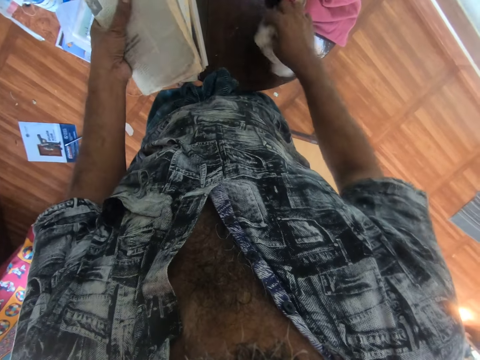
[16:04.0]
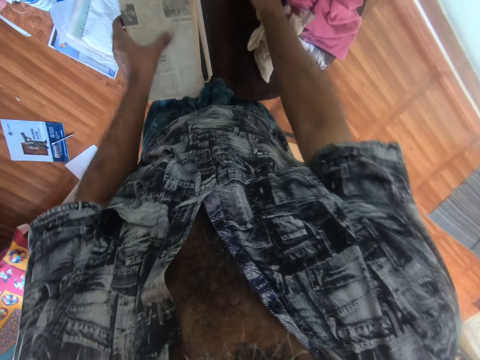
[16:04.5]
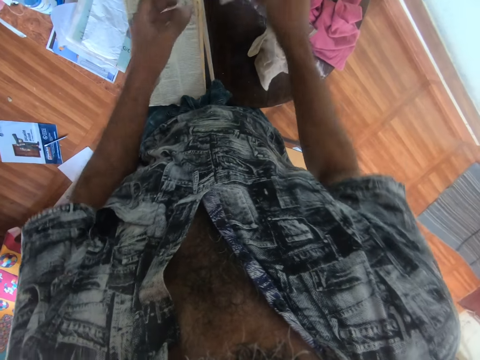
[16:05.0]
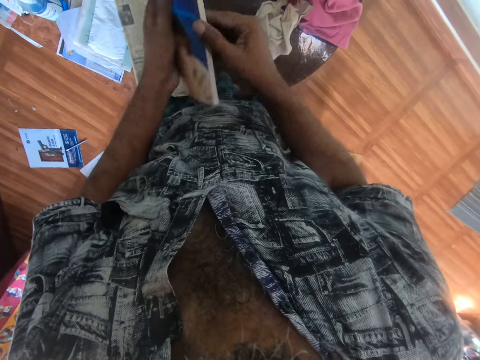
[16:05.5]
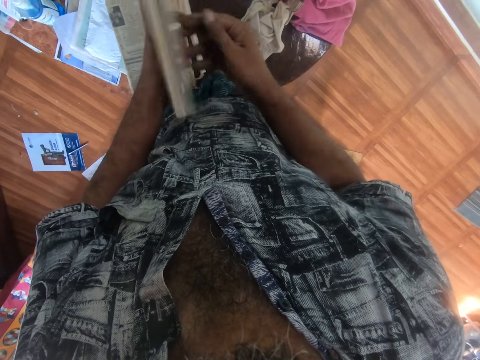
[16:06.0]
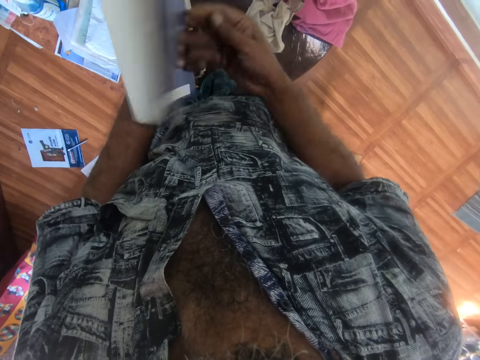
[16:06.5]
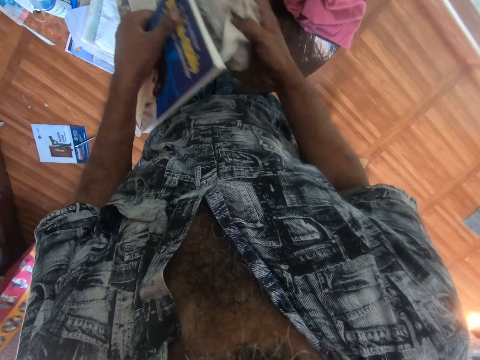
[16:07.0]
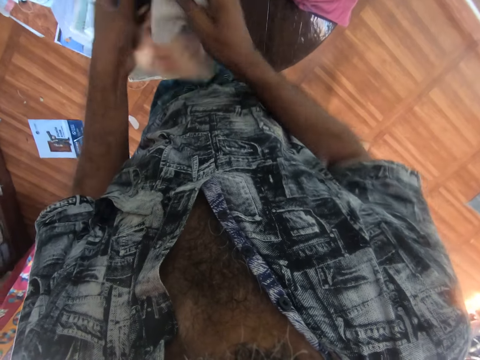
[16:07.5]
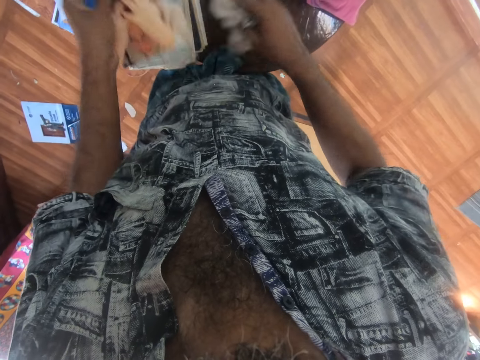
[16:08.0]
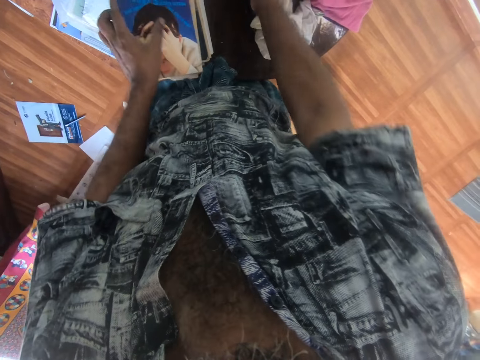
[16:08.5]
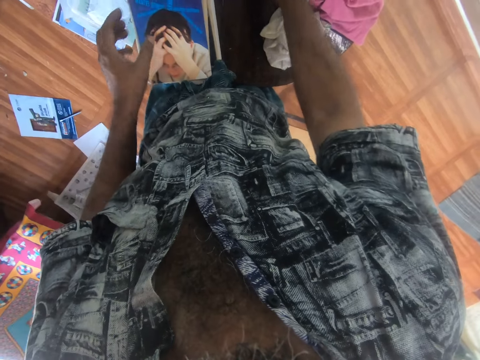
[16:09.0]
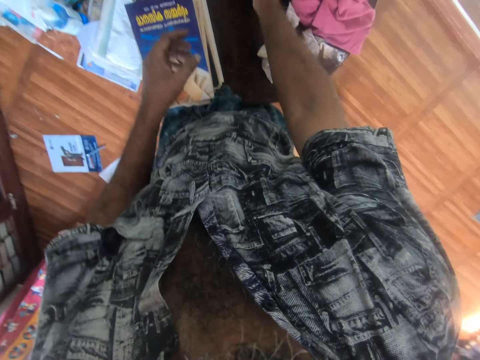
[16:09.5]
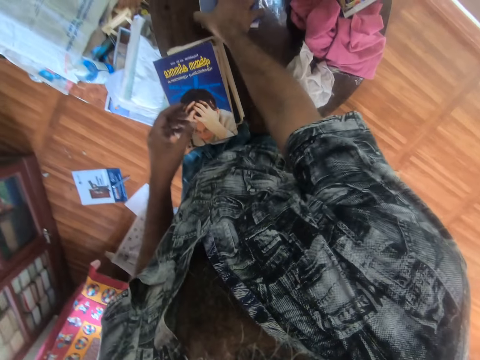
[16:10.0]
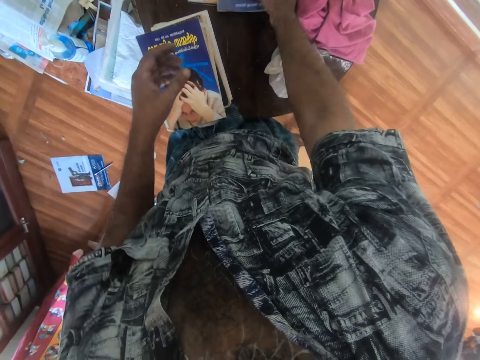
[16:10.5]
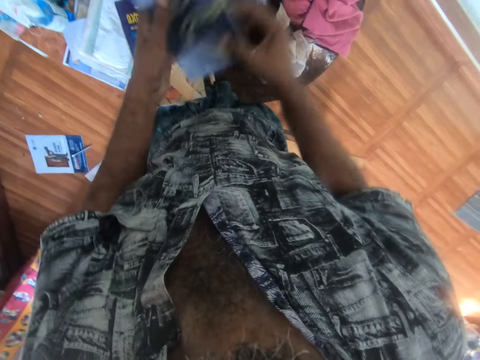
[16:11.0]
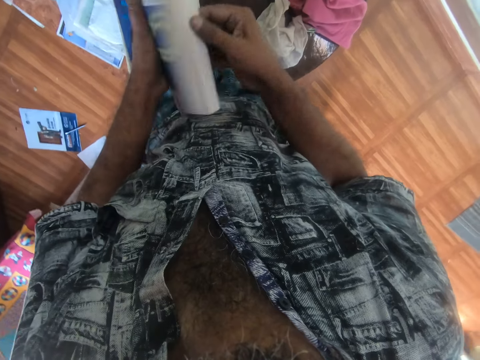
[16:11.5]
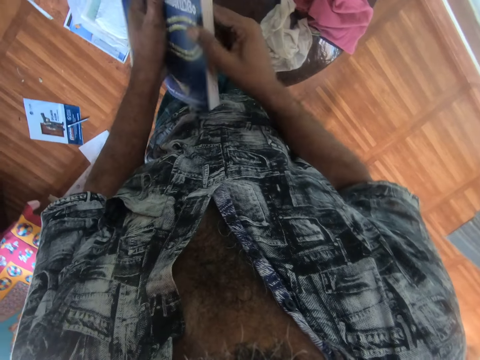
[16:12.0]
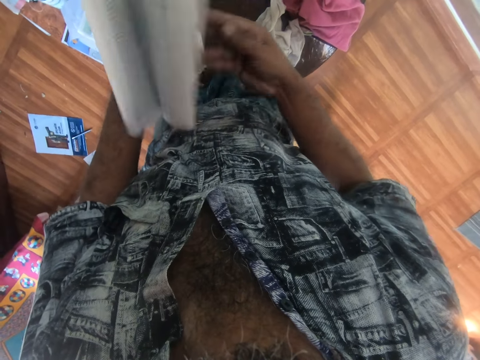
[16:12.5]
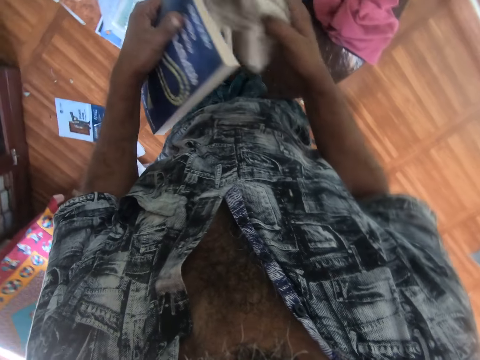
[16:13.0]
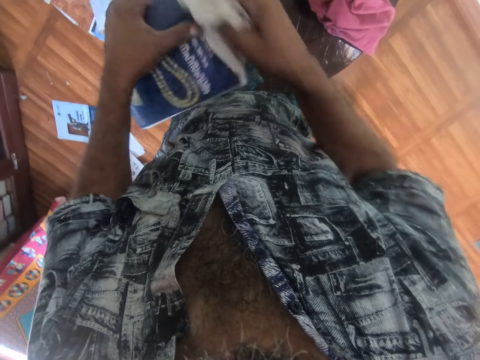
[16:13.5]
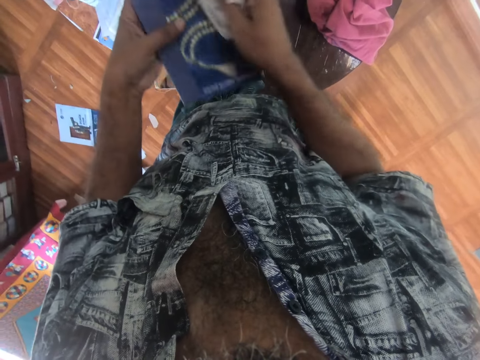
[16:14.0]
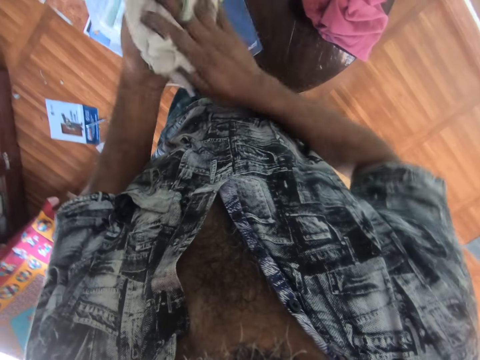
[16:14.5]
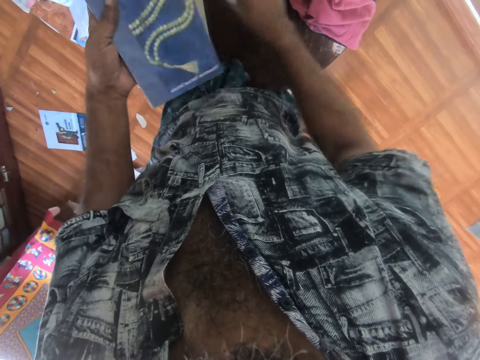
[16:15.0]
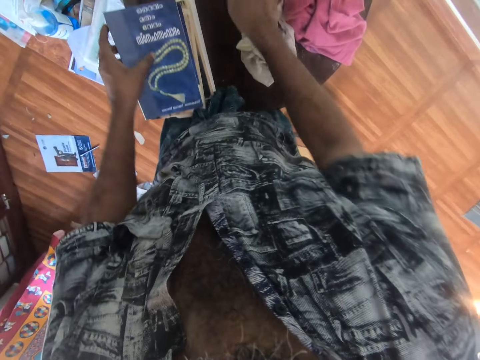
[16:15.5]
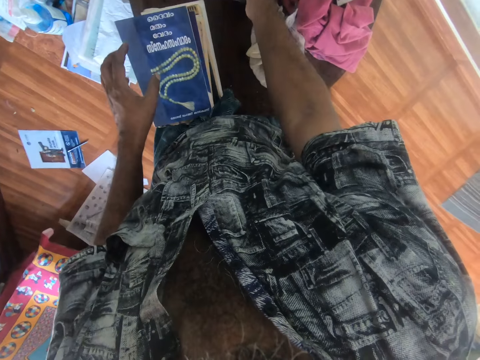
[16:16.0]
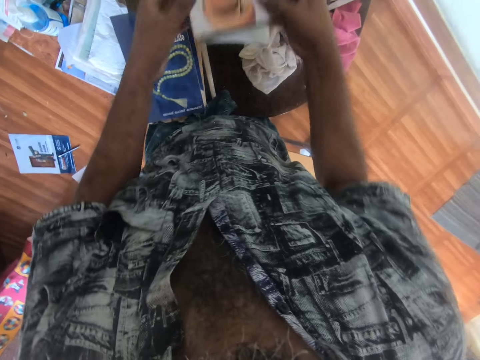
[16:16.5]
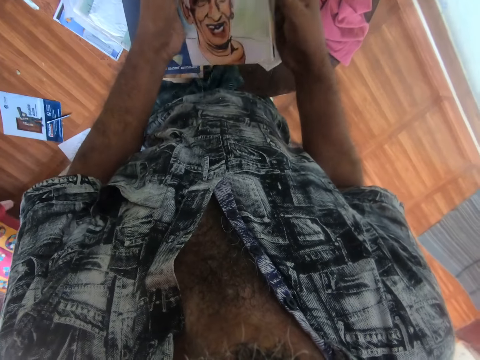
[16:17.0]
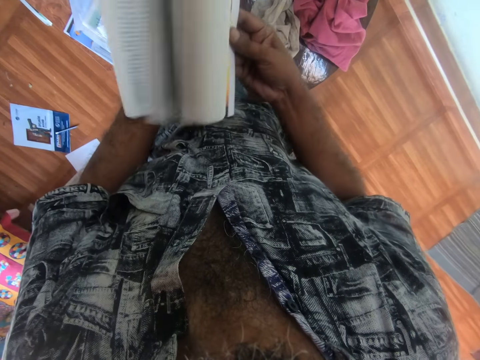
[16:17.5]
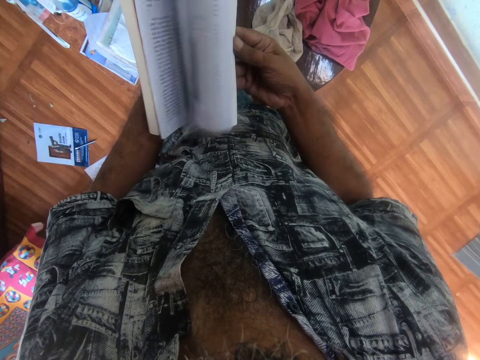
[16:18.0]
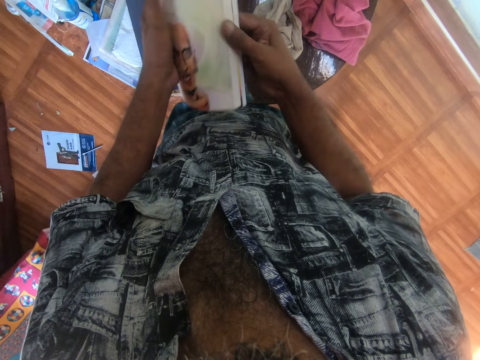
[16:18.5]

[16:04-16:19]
The camera wearer places the towel on the table. They place the book on the books on the table. They pick up a book. They open the book. They flip the book. They pick up the towel from the table. They wipe the book using the towel. They place the towel on the table. They place the book on the books on the table. They pick up a book. They flip the book. They peruse the book. They pick up the towel from the table. They wipe the book using the towel. They place the towel on the table. They place the book on the books on the table. They pick up a book. They flip the book. They peruse the book.

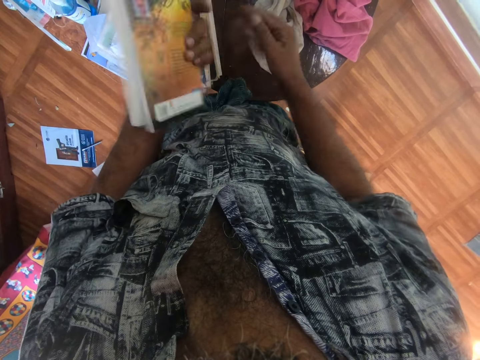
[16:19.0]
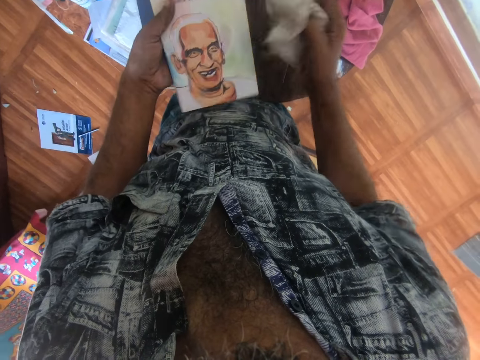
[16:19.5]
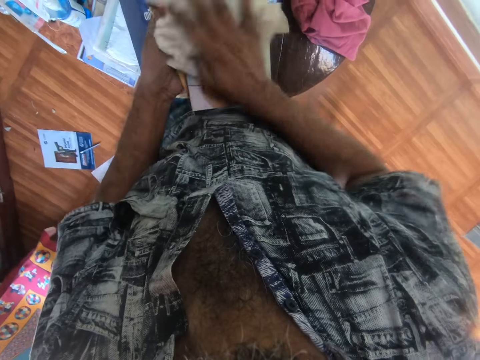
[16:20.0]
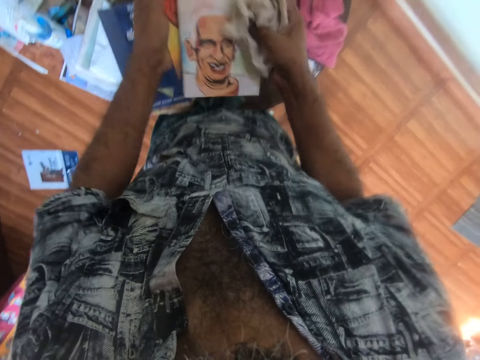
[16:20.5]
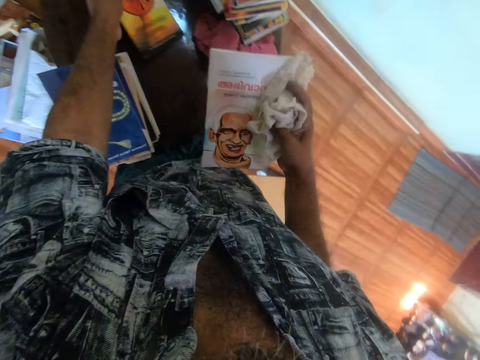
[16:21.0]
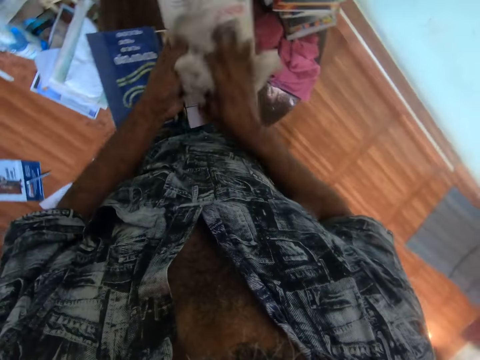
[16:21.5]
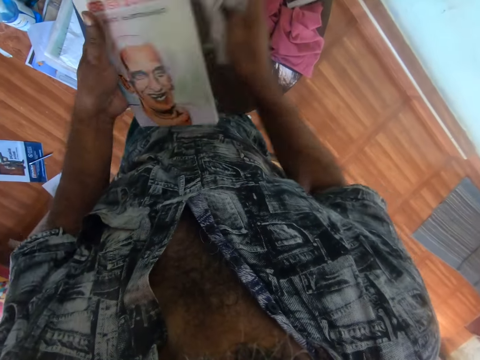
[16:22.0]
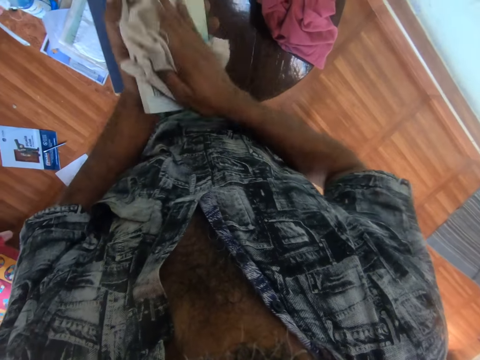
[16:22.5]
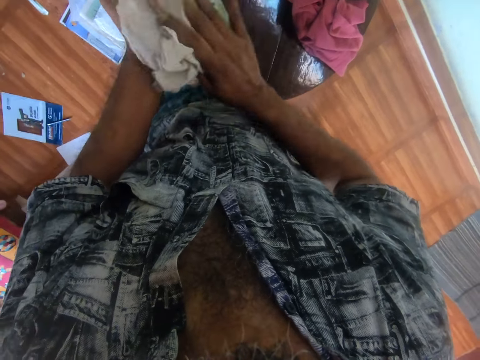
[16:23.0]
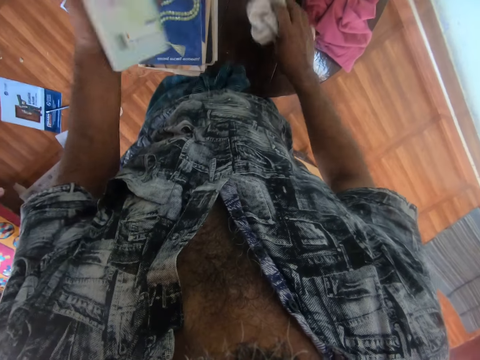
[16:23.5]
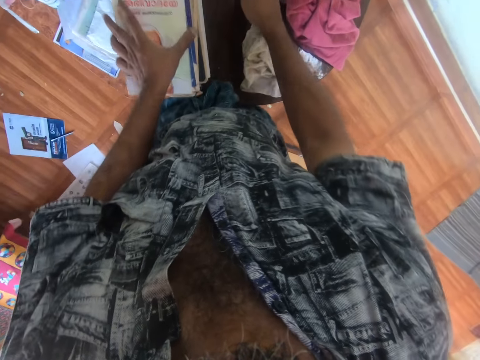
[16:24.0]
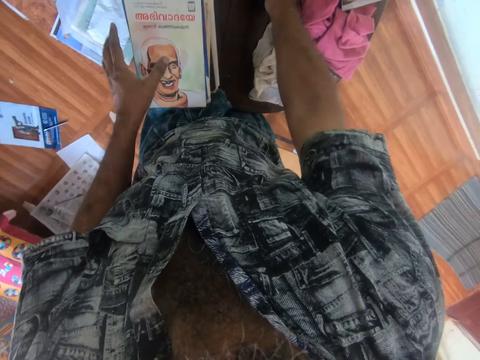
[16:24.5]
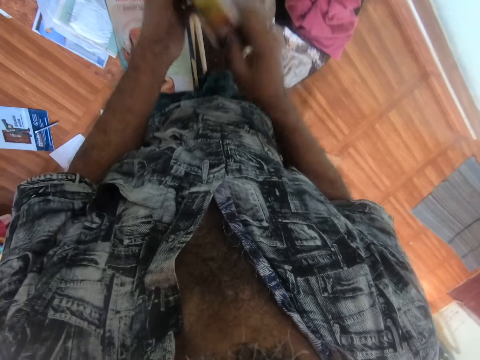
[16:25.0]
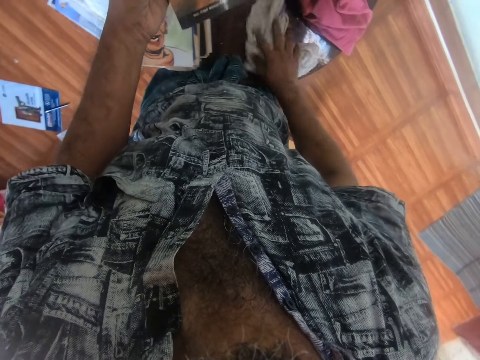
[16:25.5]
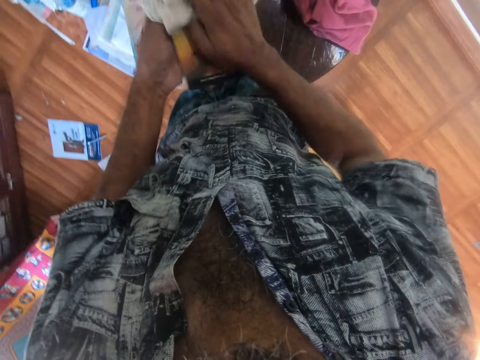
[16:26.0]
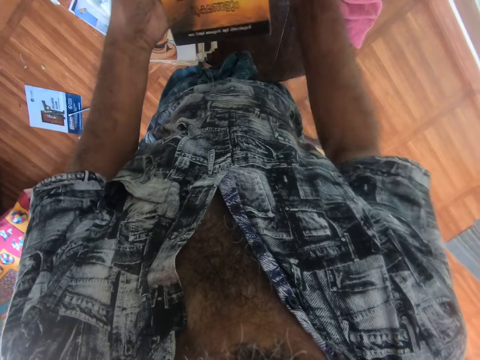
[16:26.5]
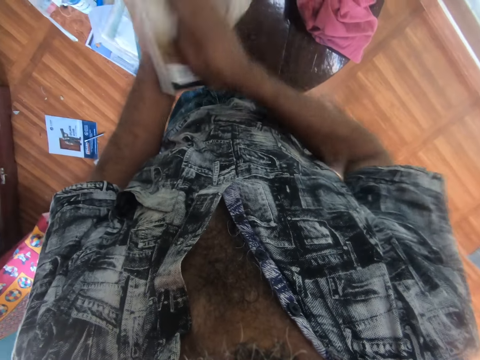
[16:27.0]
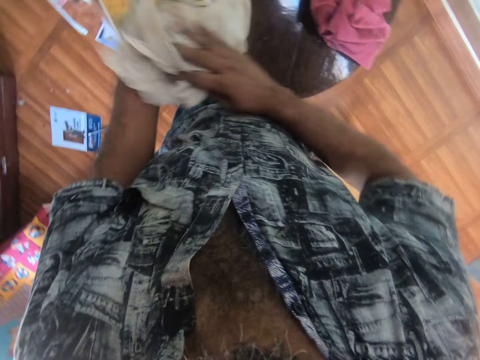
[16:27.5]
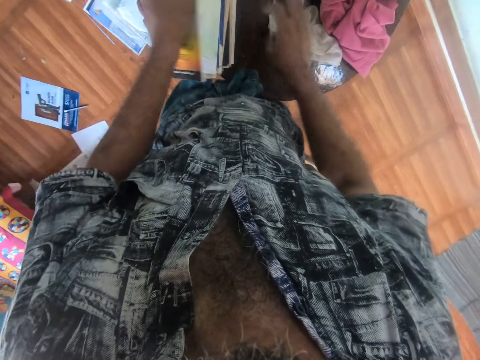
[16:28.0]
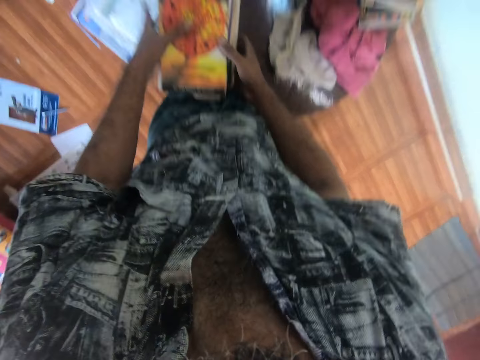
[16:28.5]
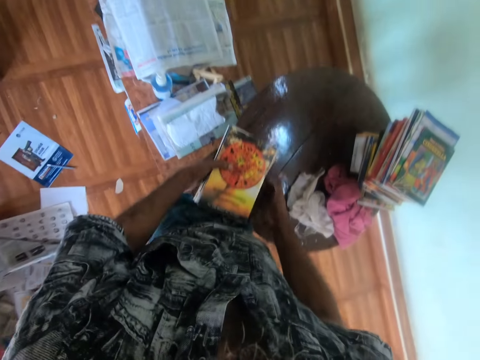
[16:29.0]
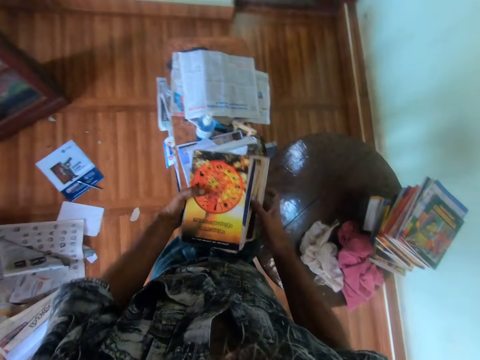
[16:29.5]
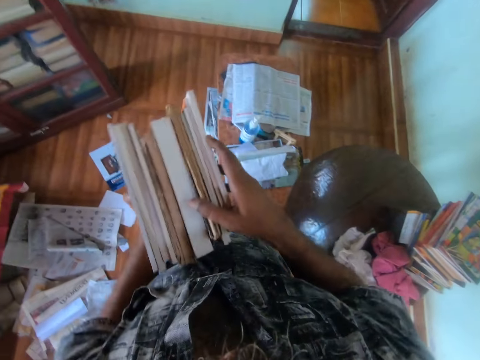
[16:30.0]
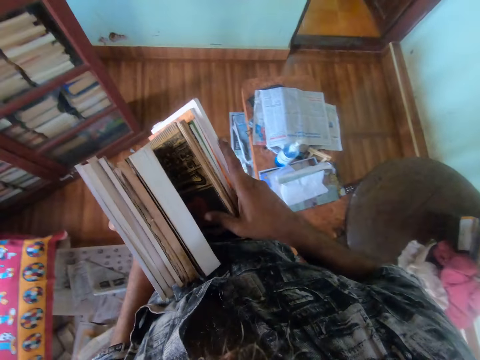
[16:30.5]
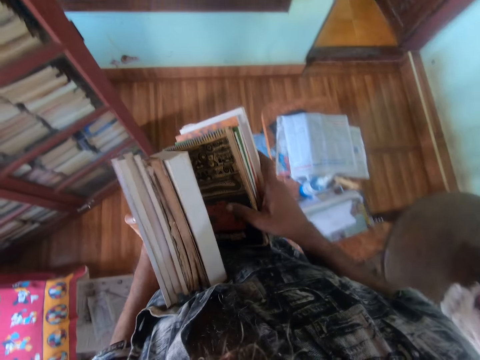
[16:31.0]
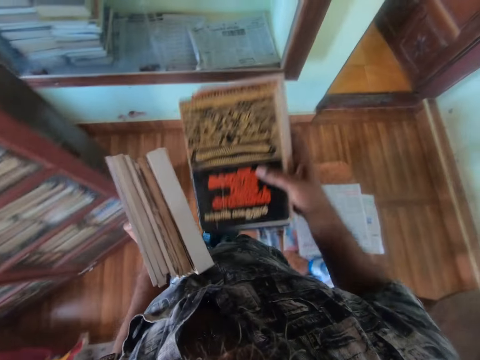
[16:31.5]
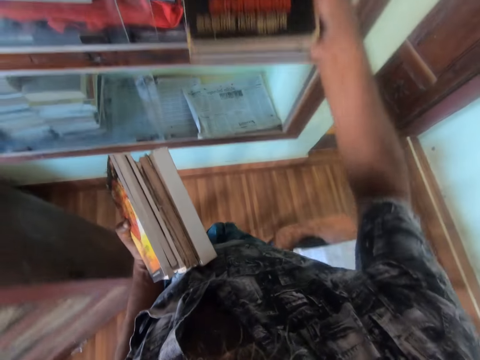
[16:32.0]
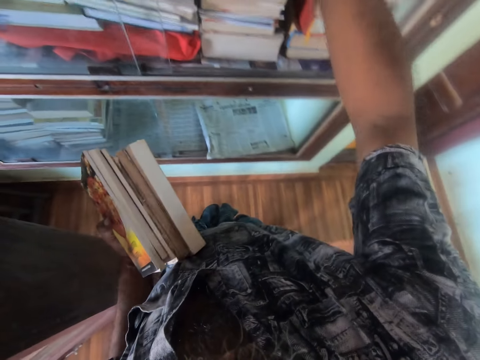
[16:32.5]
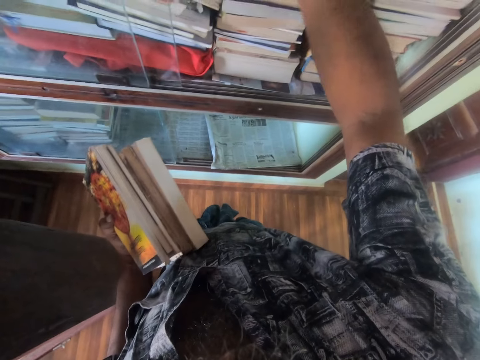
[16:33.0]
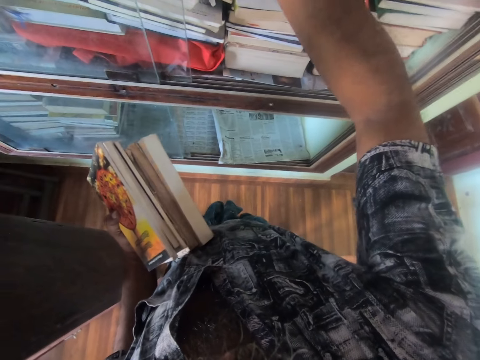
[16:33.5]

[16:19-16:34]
The camera wearer picks up a towel from the table. They wipe the book using the towel. They place the book on the table. They wipe the book using the towel. They place the towel on the table. They place the book on the books on the table. They pick up a book. They pick up the towel from the table. They wipe the book using the towel. They place the towel on the table. They place the book on the books on the table. They pick up the books from the table. They divide the books. They put the books in the shelf.
